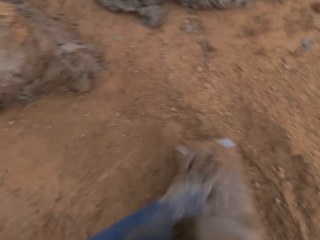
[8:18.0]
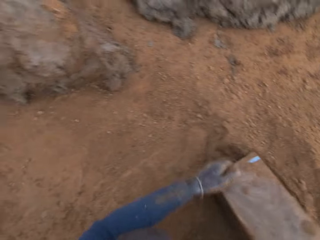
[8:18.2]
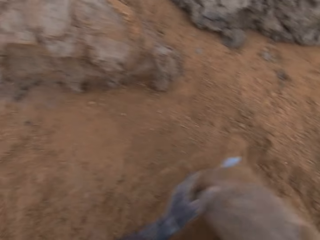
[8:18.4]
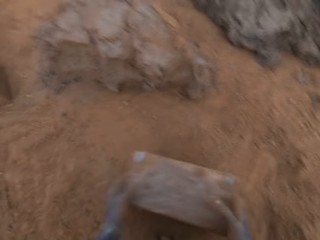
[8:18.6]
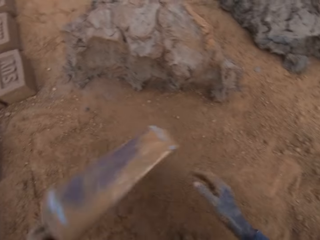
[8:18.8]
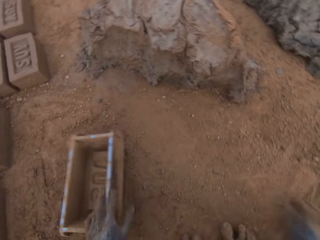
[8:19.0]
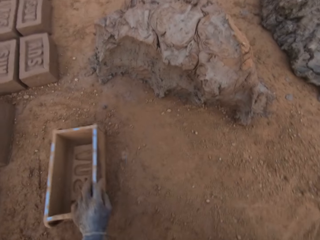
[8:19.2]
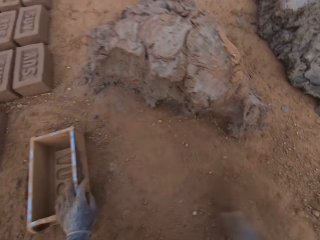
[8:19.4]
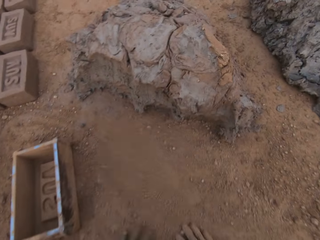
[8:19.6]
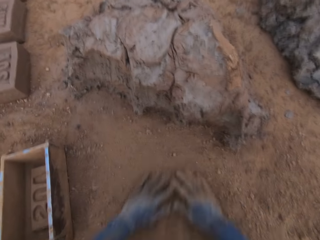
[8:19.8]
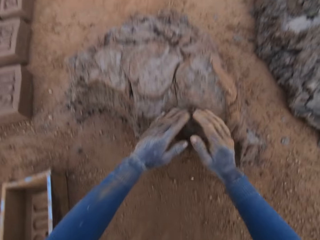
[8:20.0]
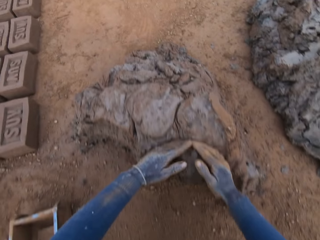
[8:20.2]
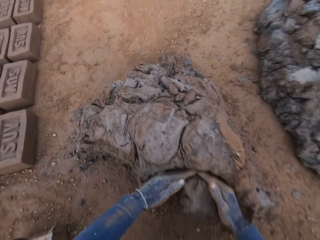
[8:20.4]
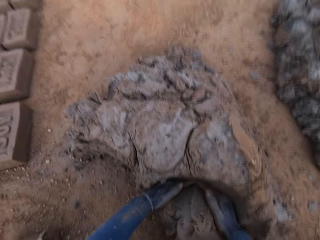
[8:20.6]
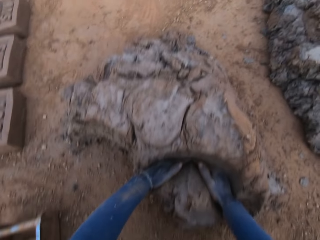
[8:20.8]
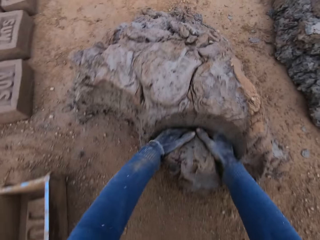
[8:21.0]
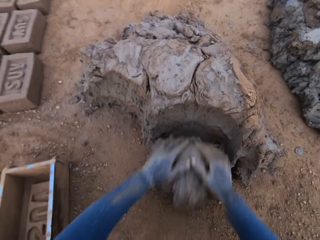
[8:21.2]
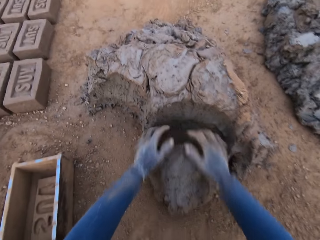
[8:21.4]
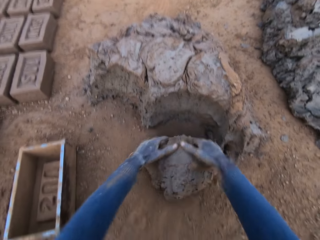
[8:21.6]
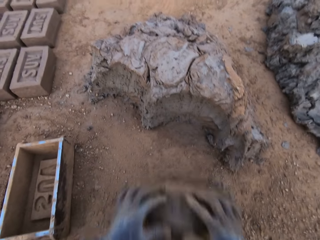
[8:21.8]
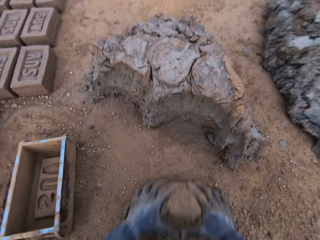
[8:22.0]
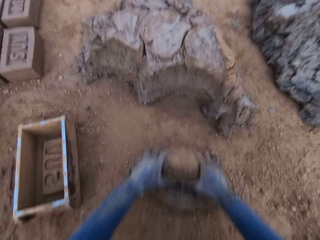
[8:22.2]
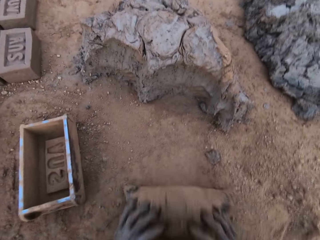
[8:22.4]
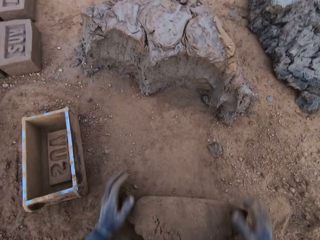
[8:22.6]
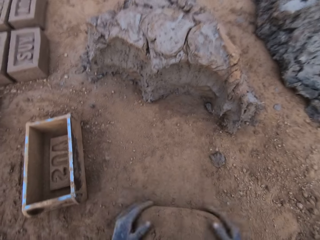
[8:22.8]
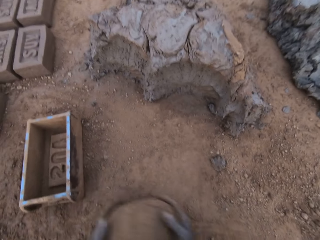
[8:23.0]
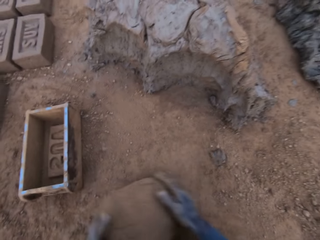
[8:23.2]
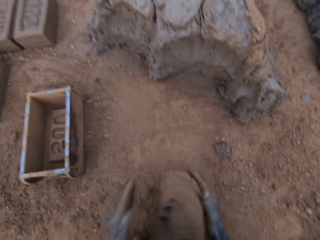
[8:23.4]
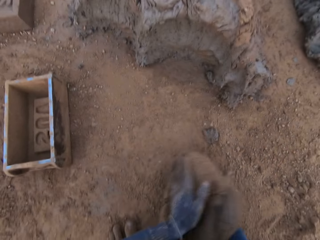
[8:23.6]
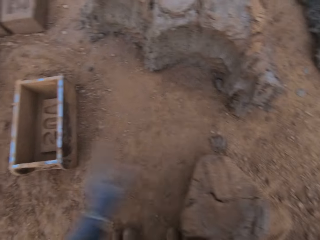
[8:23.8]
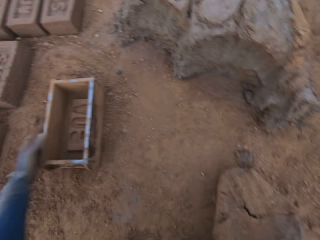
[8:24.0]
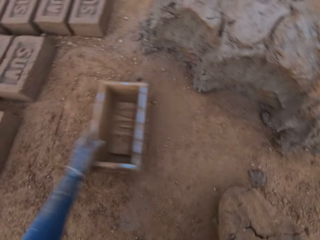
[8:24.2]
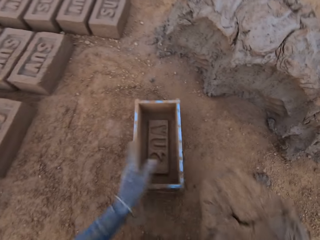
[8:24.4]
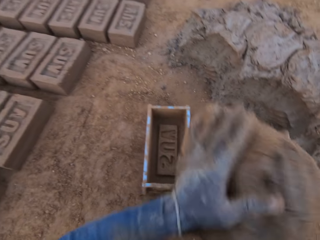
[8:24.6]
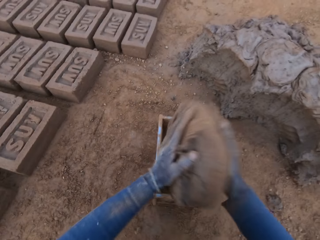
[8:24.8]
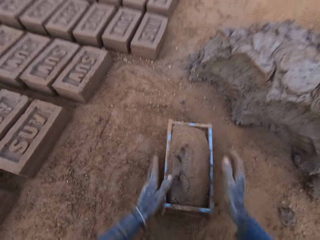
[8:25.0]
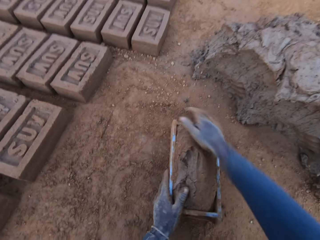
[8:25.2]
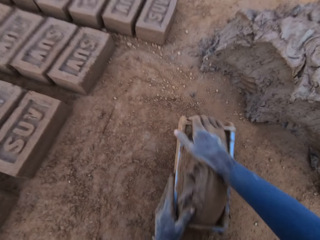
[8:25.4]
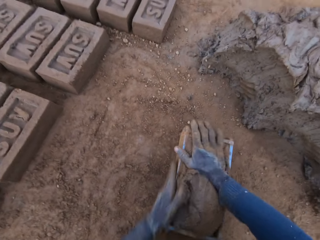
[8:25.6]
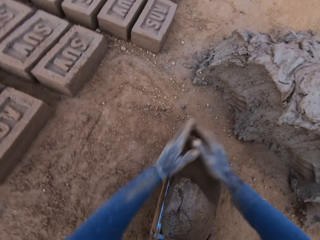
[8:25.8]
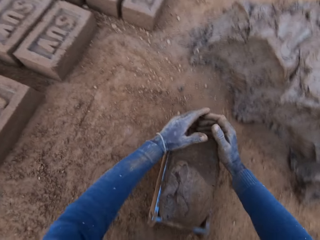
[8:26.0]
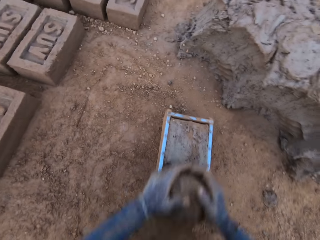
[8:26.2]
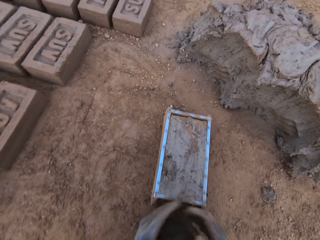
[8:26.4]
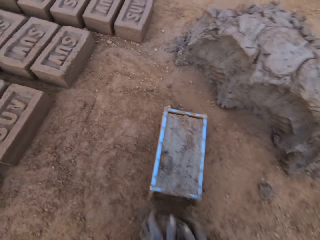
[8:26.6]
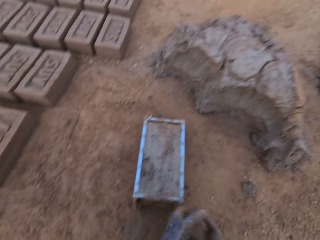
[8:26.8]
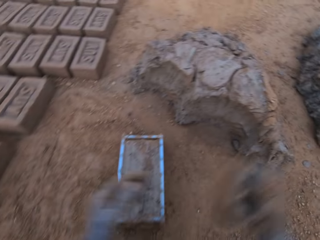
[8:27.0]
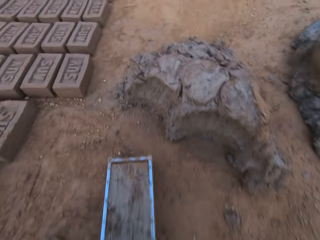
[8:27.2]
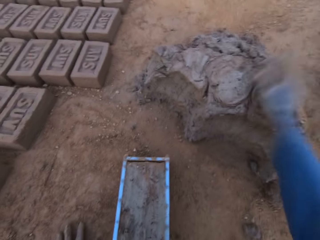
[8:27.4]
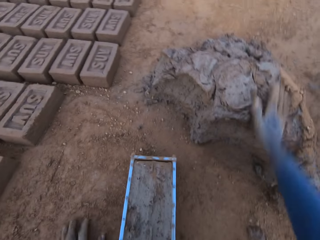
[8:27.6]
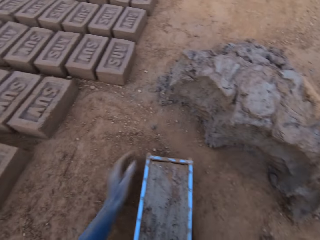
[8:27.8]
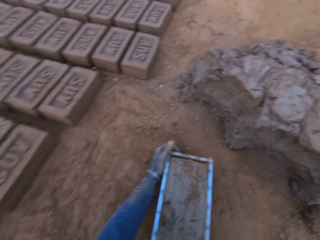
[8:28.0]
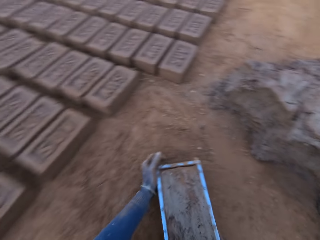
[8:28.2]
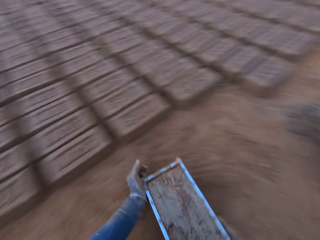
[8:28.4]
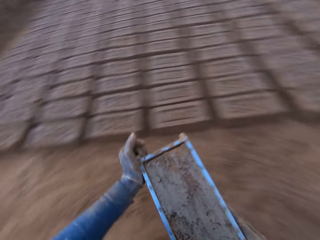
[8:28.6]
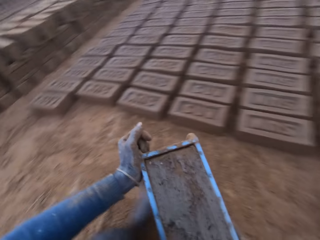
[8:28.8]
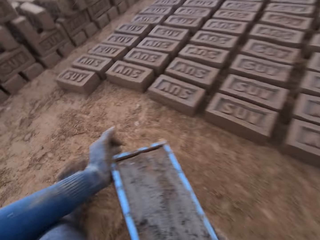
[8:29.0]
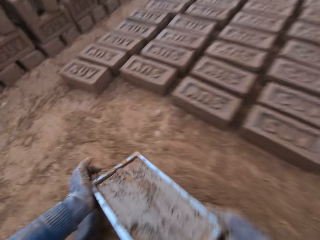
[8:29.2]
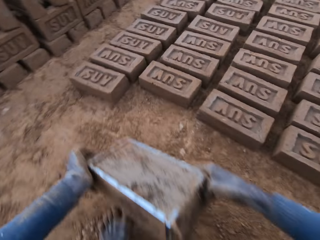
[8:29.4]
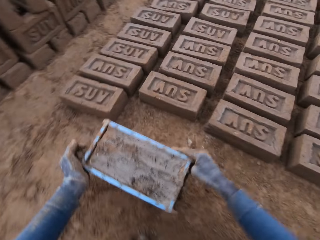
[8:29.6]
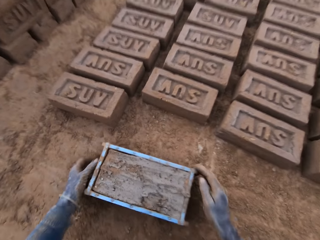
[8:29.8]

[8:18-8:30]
The camera wearer hits the brick pan or brick mold on the ground. He puts the brick mold on the ground and slides his hands on the ground. He turns the brick pan. He spreads sand on the ground. He cuts out mortar or clay from the heap of mortar with his hands. He molds the mortar on the ground. He places the clay on his right hand. He adjusts the brick mold on the ground with his left hand. He loads the mortar into the brick mold. He presses the clay in the brick pan. He scrapes mortar from the brick mold with his hands. He lifts the clay. He drops the mortar in his hand on the heap of mortar. He moves the brick mold closer to the bricks aligned on the ground. He lifts the brick pan from the ground and turns to the left.

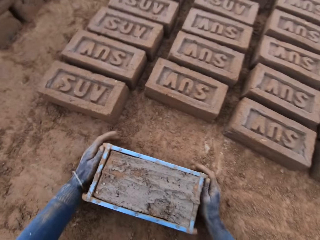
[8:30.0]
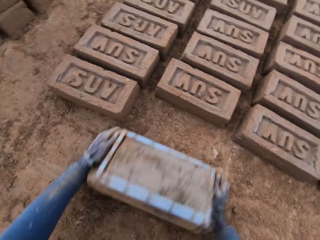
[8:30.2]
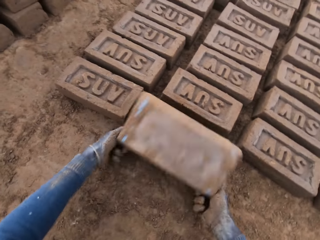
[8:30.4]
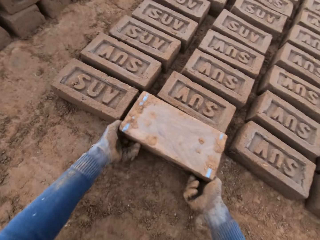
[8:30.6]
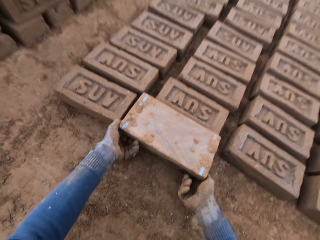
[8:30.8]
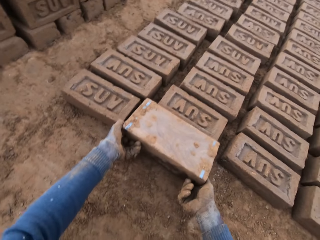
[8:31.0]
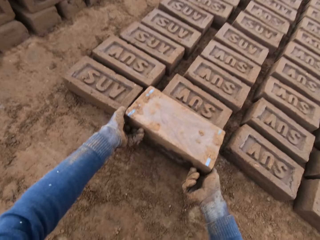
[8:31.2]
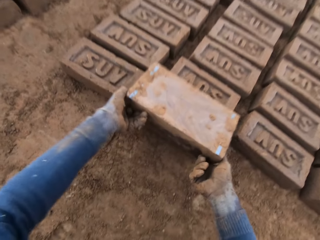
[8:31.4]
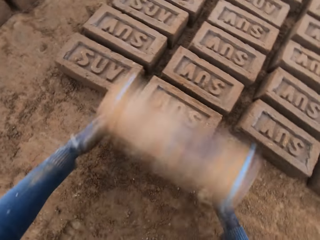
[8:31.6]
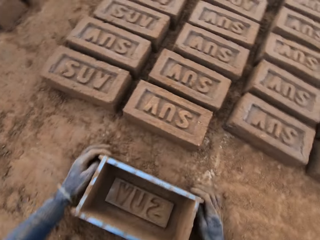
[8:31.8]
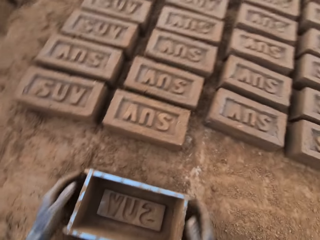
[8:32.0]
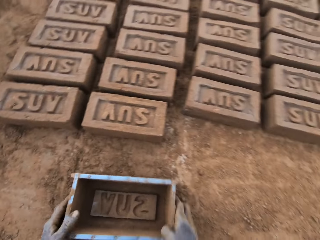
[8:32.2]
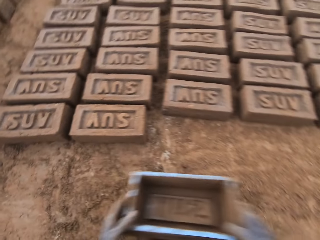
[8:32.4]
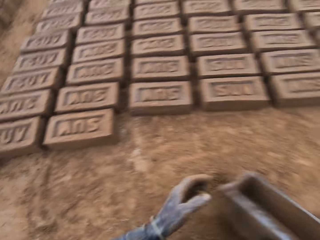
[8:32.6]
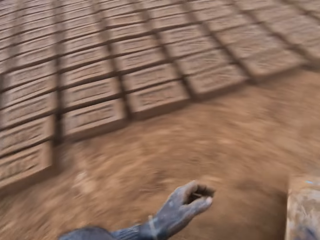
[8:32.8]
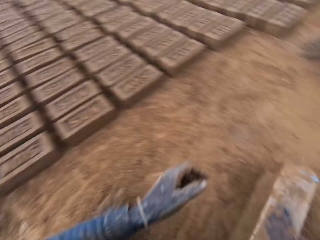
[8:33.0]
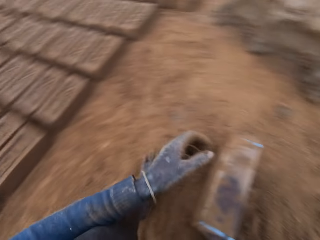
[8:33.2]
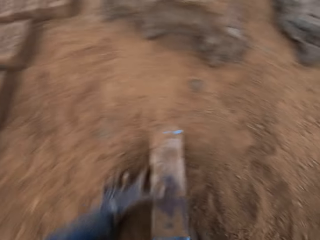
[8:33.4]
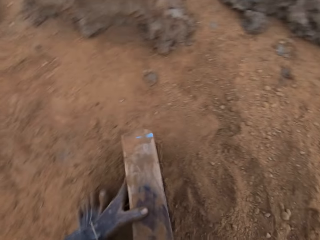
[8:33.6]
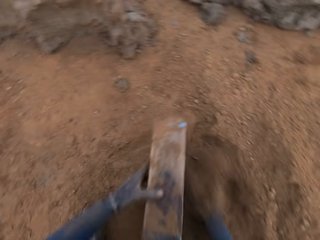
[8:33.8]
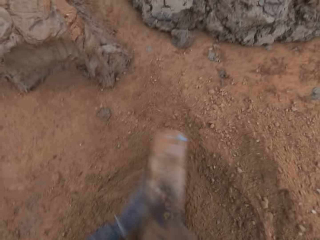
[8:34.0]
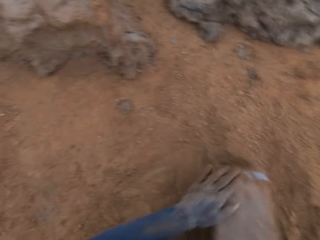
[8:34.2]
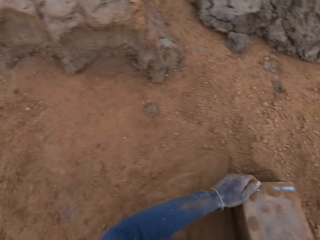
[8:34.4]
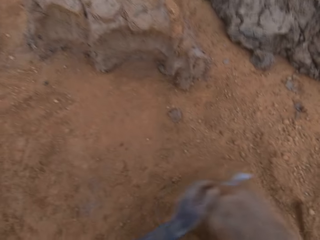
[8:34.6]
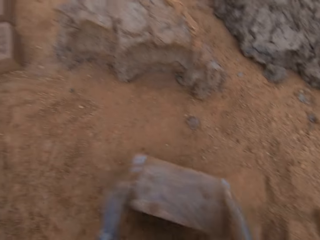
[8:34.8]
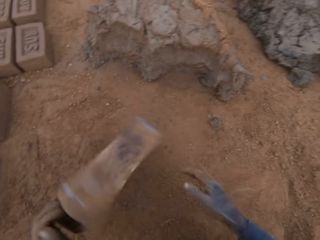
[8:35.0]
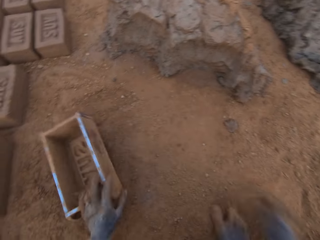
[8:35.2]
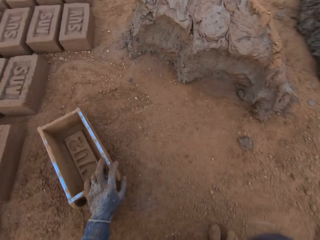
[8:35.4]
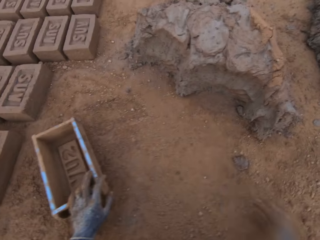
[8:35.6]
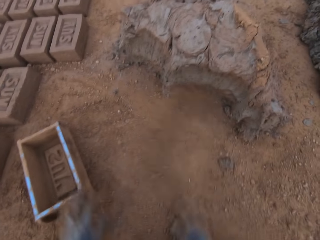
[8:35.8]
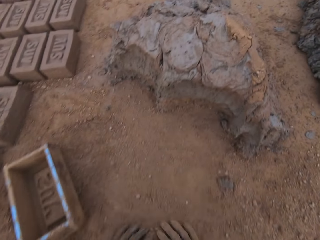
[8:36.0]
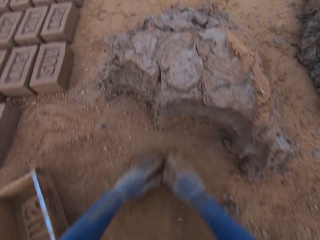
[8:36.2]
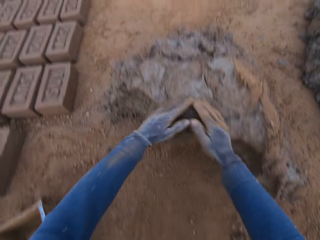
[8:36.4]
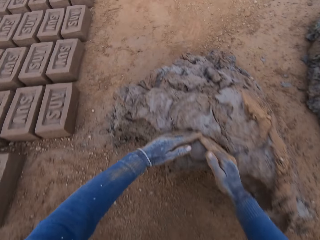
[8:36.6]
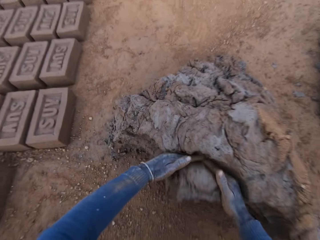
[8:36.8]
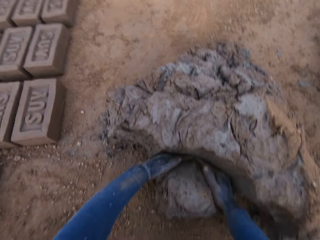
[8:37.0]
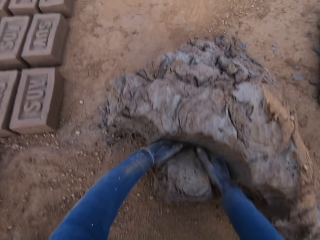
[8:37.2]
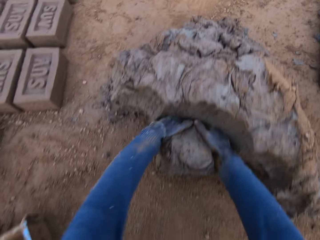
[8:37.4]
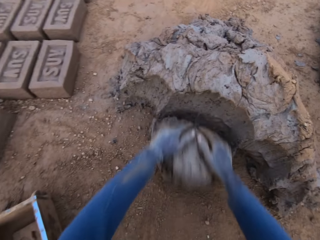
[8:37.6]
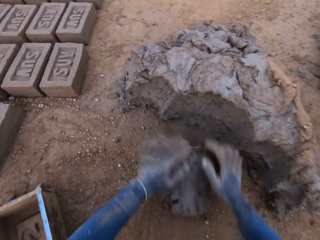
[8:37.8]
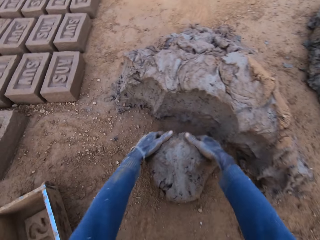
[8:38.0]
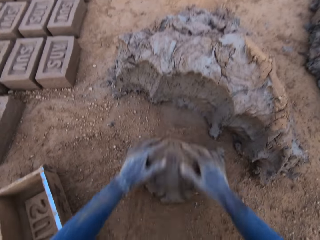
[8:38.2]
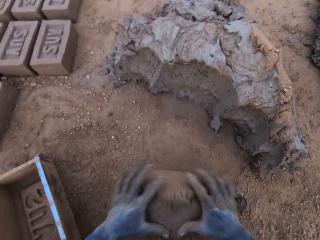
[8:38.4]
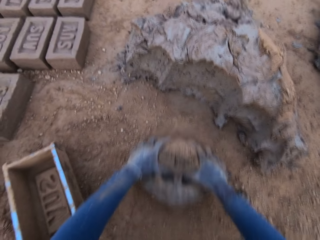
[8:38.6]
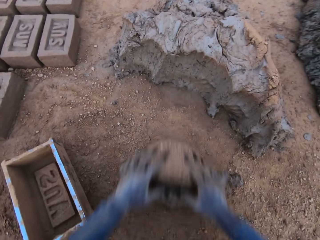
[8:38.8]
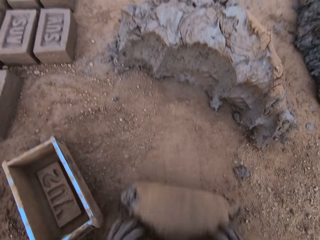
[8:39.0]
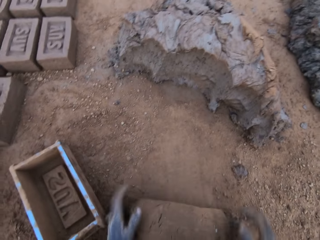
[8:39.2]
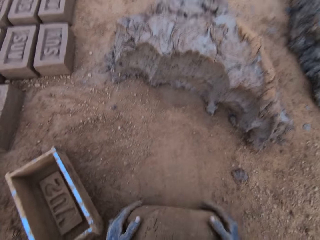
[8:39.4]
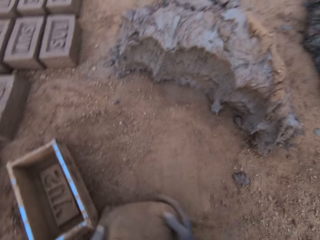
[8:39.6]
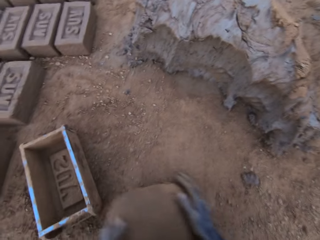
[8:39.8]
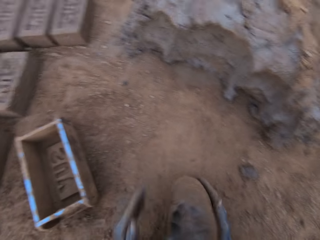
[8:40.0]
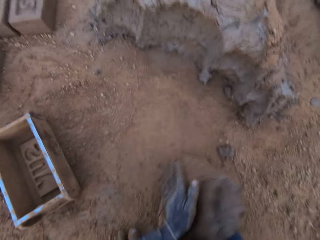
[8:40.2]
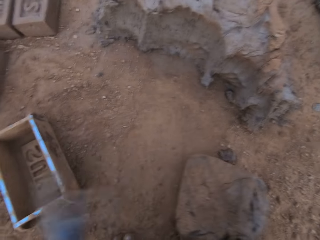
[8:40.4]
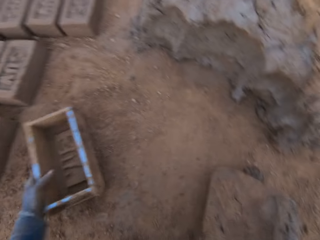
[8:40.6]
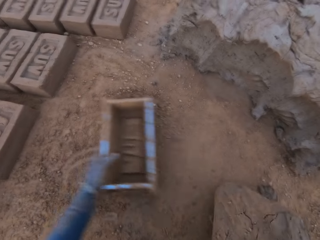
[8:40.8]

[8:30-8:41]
The camera wearer places the brick pan or brick mold on the ground. He flips the brick mold upside down and removes the brick mold from the brick. He moves the brick mold to the sandy part. He places the brick pan on the ground. He turns to the left. He dries the brick mold with sand. He puts the brick mold on the ground and slides his hands on the ground. He turns the brick pan. He spreads sand on the ground. He cuts out mortar or clay from the heap of mortar with his hands. He molds the mortar on the ground. He places the clay on his right hand.
